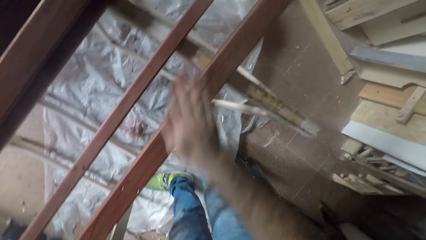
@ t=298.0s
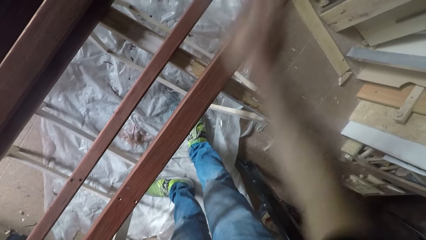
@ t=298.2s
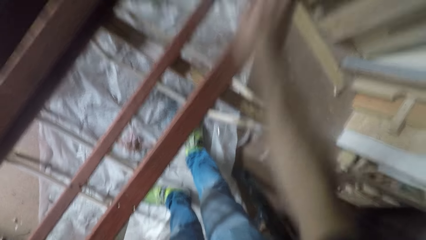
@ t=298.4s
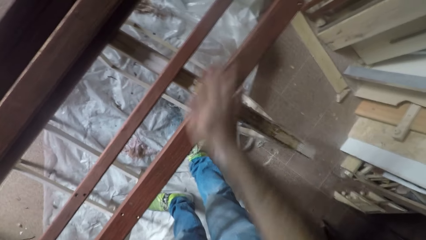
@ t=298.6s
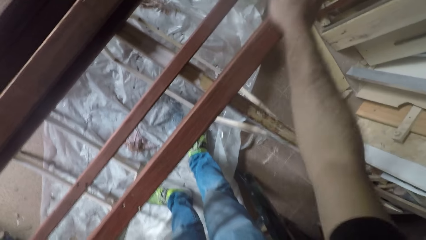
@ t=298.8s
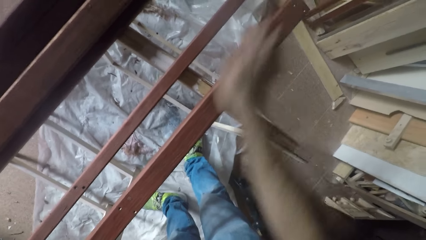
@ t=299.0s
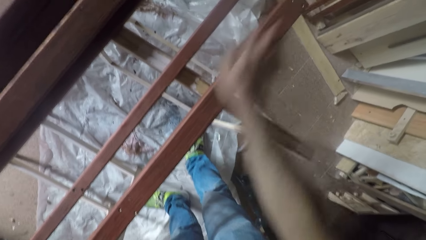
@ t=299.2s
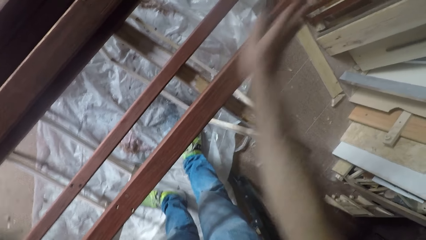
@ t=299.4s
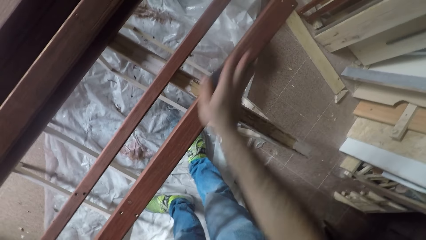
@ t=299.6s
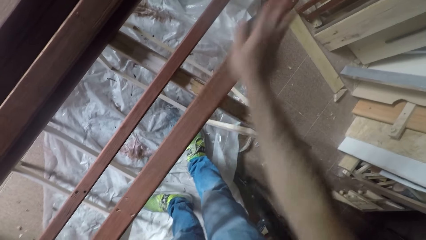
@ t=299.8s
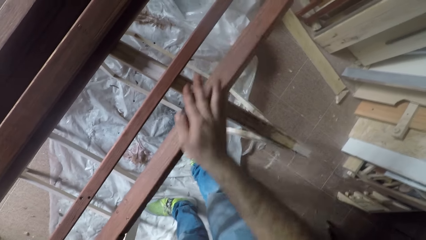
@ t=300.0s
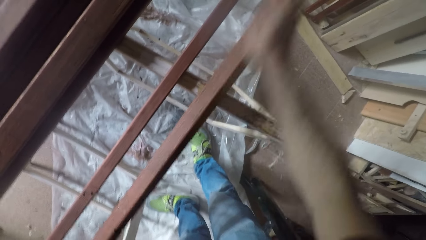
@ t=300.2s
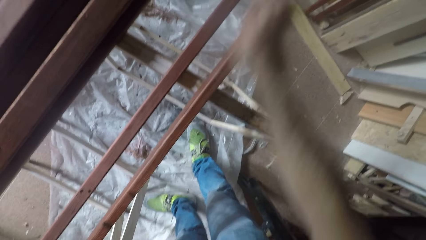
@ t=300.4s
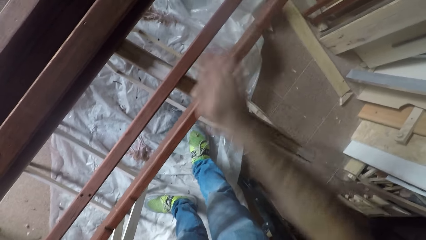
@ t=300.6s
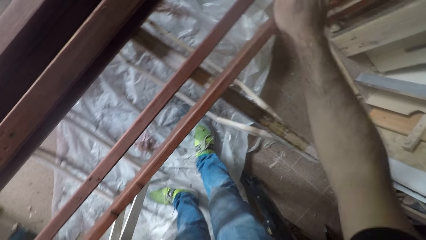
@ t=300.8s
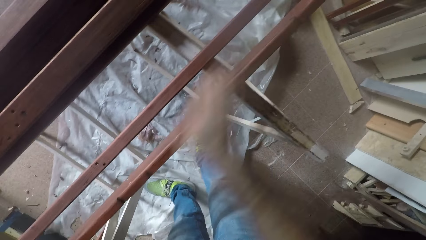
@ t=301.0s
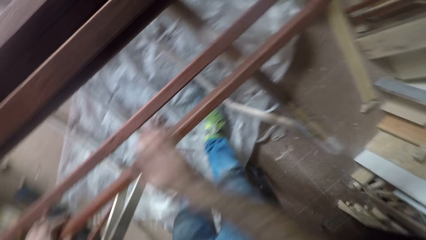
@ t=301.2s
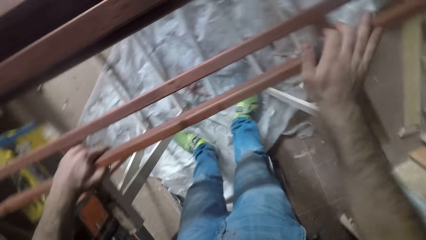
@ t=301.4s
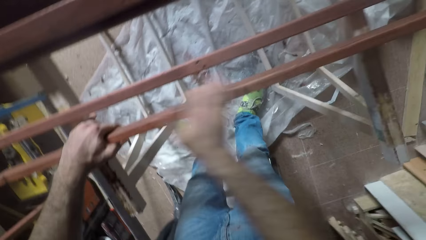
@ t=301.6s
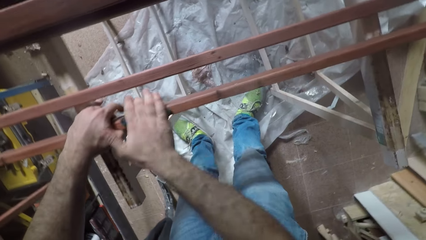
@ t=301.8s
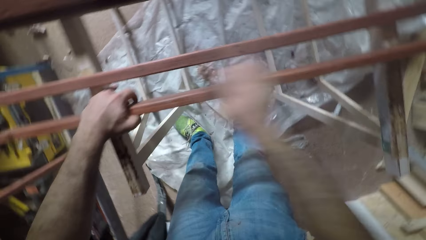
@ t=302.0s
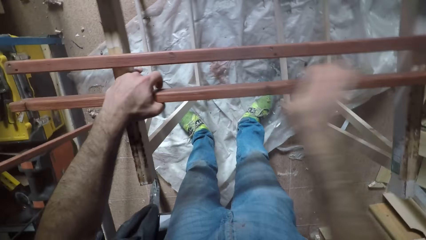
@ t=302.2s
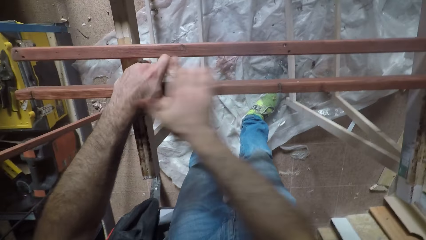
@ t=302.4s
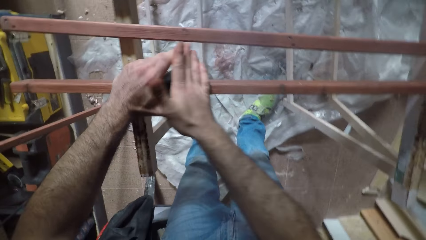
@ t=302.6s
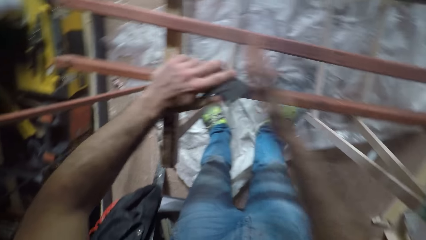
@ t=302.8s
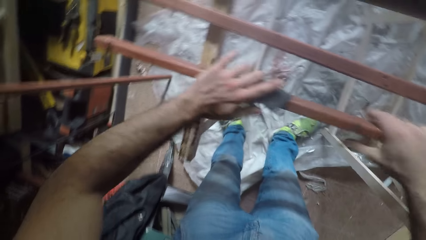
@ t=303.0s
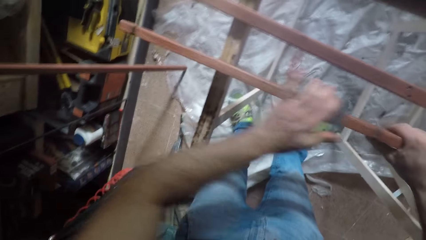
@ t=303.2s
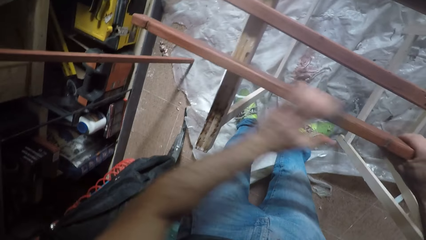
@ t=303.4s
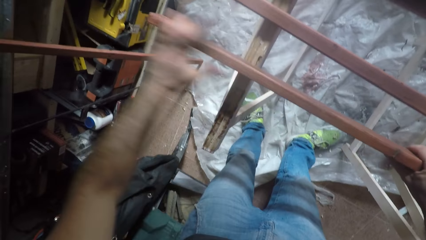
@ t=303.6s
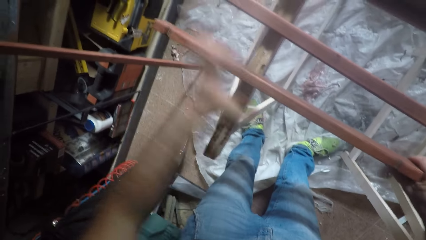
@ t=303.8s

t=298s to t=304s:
The camera wearer turns the piece of wood. He scrubs the piece of wood with the sandpaper. He transfers the sandpaper from his right hand to his left hand and scrubs the piece of wood with the sandpaper.

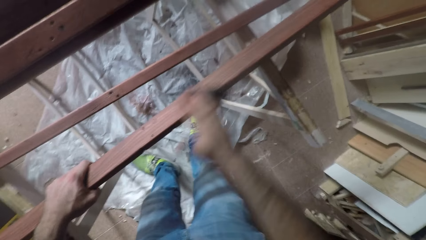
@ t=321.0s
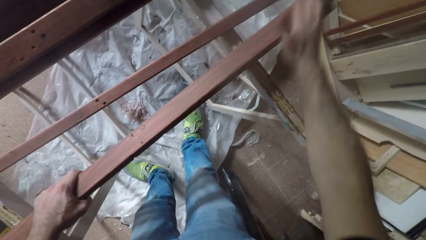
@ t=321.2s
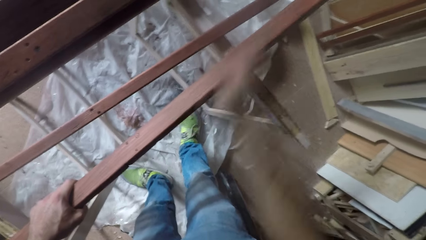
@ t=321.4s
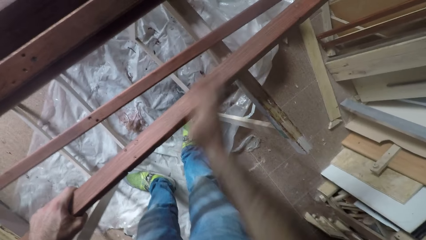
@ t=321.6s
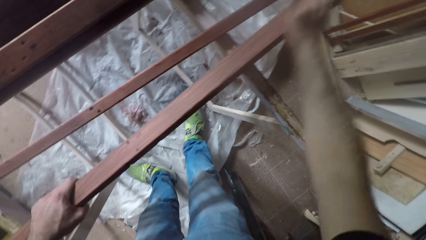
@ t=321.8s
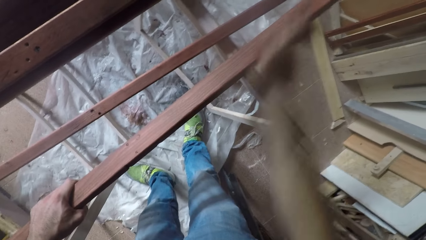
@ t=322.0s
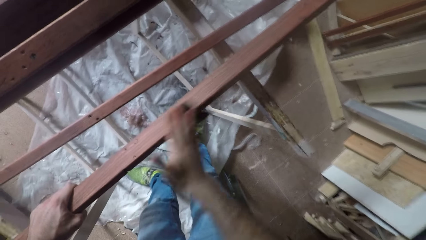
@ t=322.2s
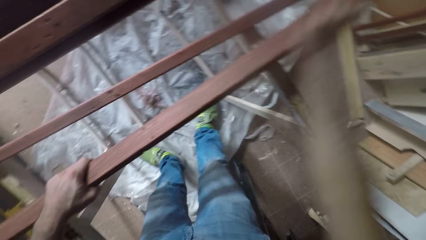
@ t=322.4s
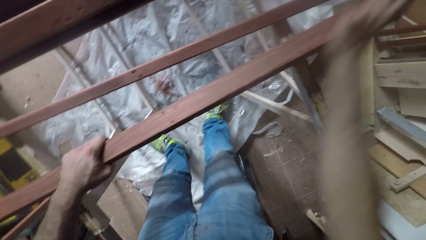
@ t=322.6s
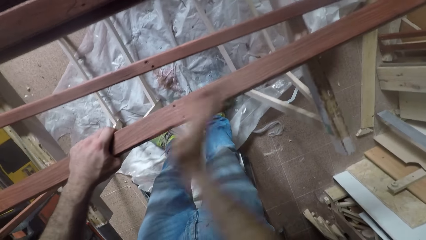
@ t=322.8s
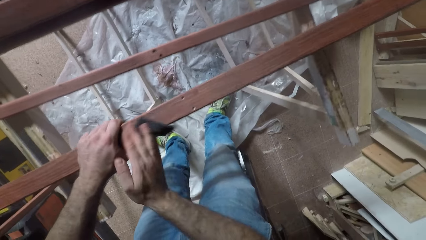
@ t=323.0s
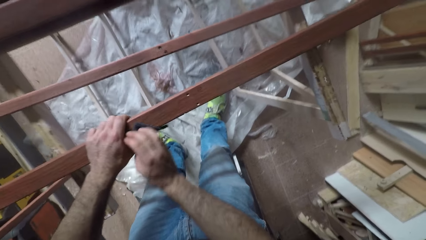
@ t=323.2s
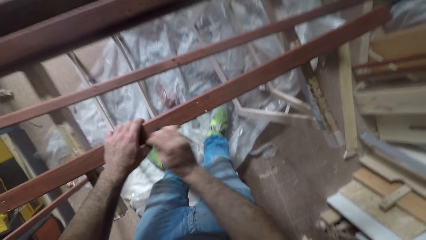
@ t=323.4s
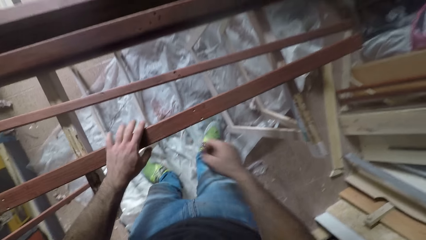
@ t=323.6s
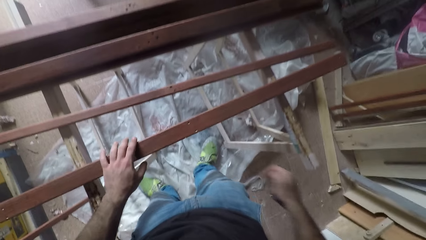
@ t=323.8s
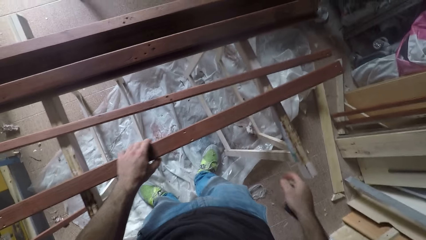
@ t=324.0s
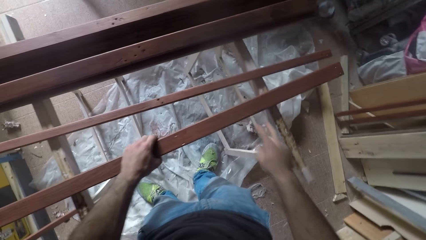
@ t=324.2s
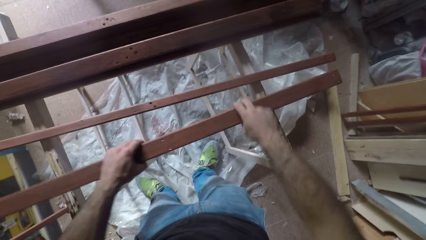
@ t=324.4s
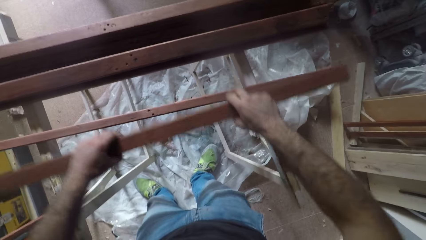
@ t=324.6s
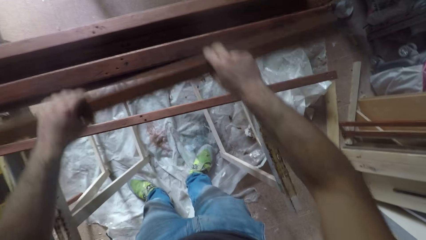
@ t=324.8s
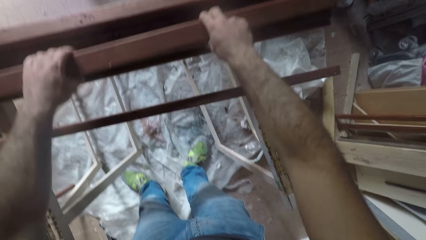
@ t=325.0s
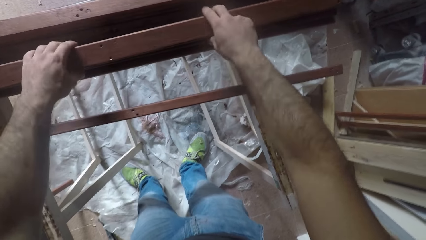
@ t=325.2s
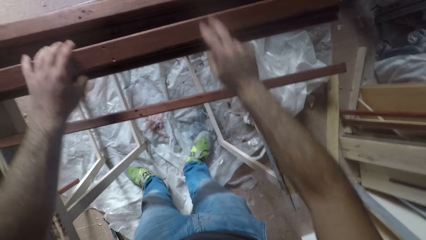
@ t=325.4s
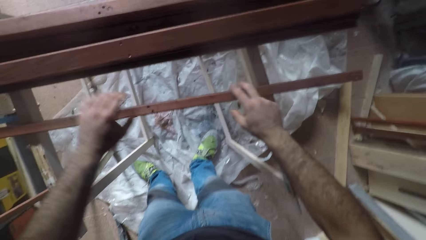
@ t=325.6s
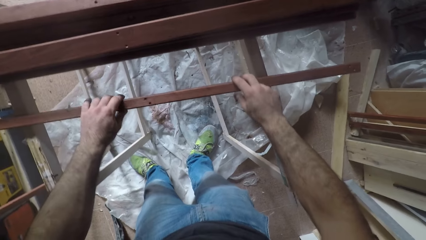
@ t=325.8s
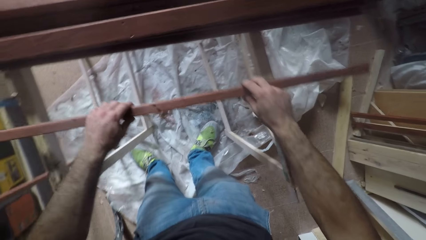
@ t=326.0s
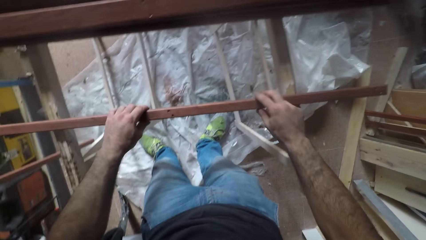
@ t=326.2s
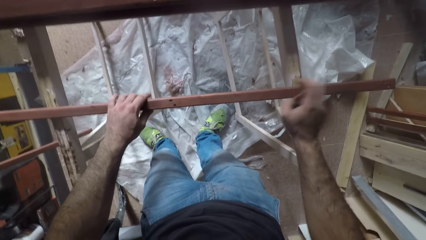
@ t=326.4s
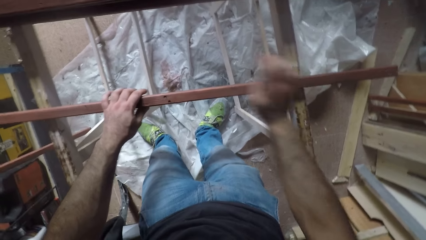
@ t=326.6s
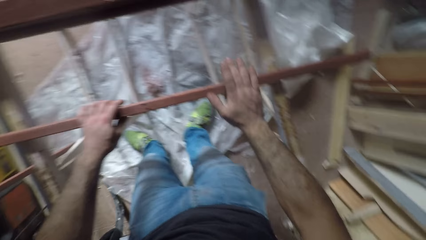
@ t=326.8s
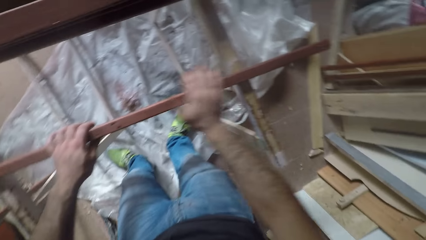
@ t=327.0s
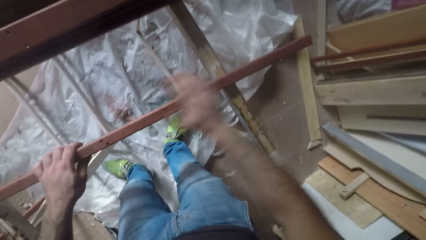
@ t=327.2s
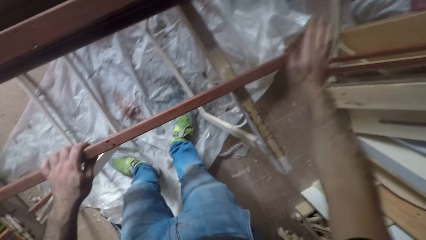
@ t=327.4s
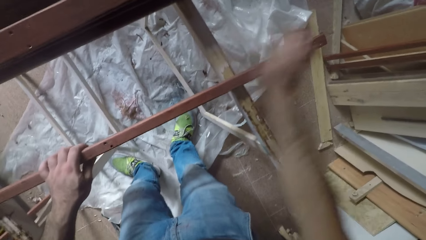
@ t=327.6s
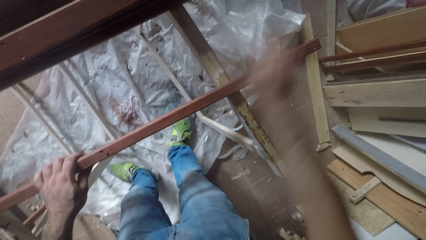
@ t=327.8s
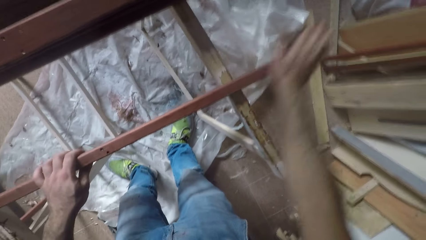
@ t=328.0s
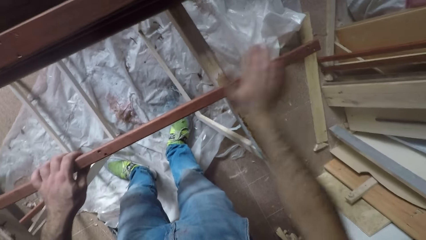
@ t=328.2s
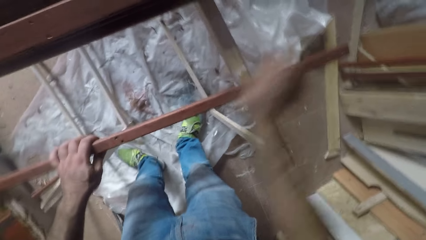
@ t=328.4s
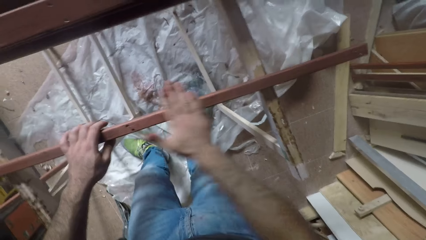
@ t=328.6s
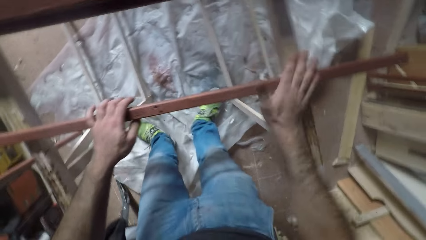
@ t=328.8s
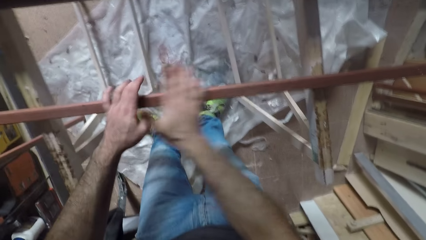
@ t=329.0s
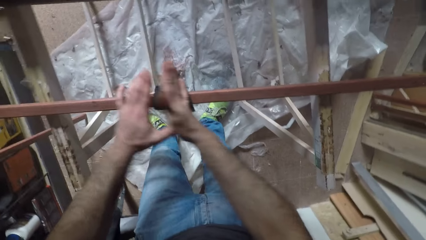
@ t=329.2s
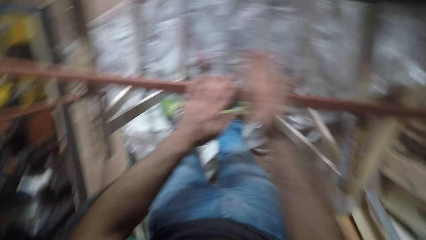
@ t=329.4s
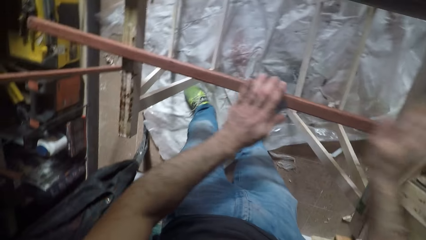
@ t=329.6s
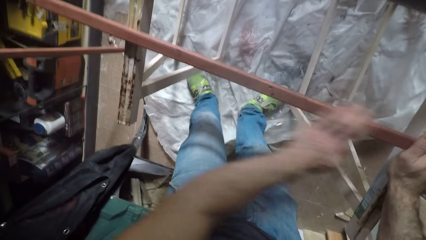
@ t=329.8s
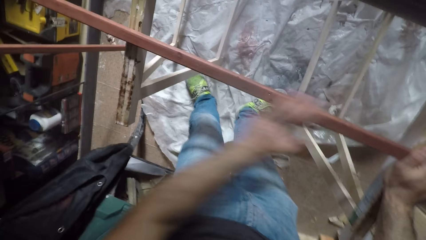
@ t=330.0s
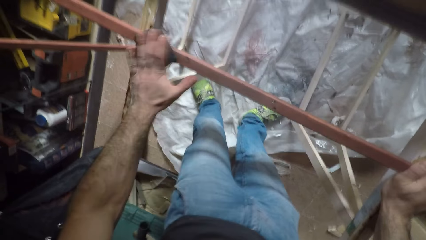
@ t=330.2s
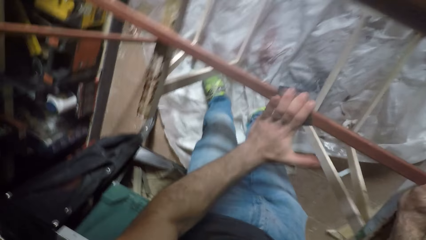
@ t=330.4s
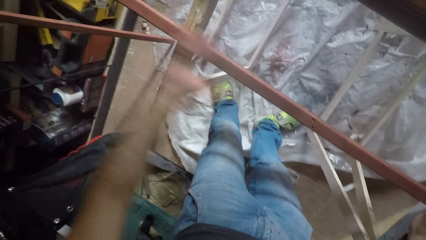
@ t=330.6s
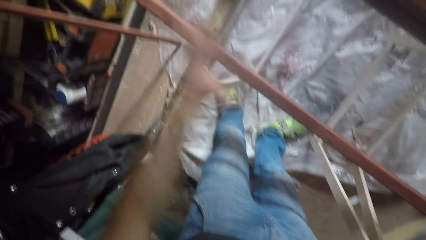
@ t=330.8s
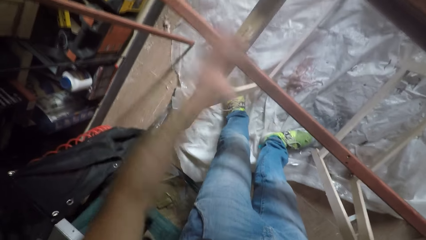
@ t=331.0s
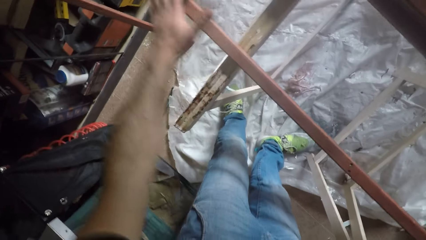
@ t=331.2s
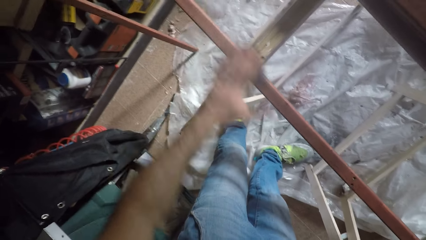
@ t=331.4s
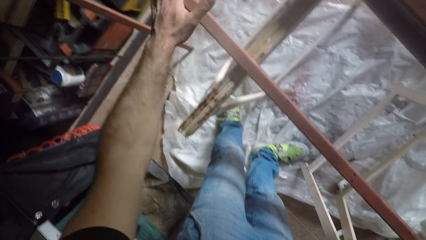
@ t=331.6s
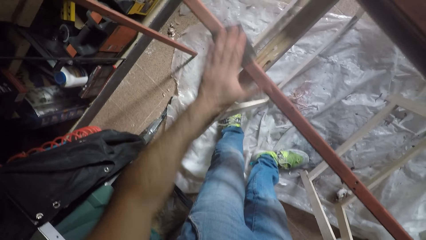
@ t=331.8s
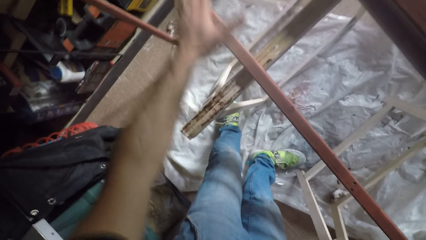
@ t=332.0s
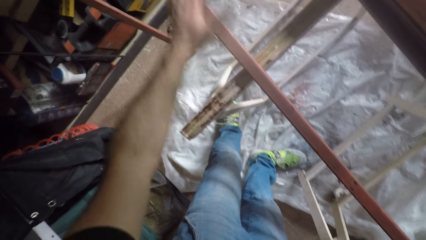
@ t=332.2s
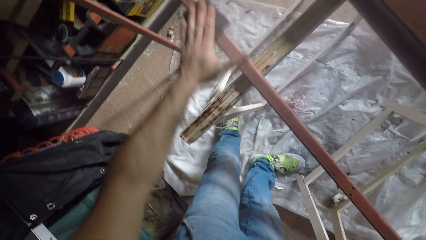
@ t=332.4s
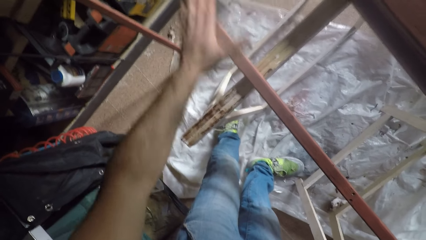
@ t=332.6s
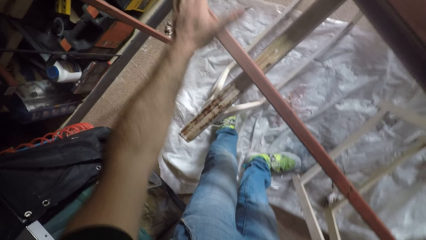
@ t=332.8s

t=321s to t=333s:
The camera wearer stops sandpapering the rod. He lifts the rod or piece of wood with both hands. He places the rod on a pile of rods on the end of the sawhorses. He picks up another rod with both hands. He moves the rod forward on the sawhorses. He scrubs the piece of wood with the sandpaper. He transfers the sandpaper from his right hand to his left hand and scrubs the piece of wood with the sandpaper.
